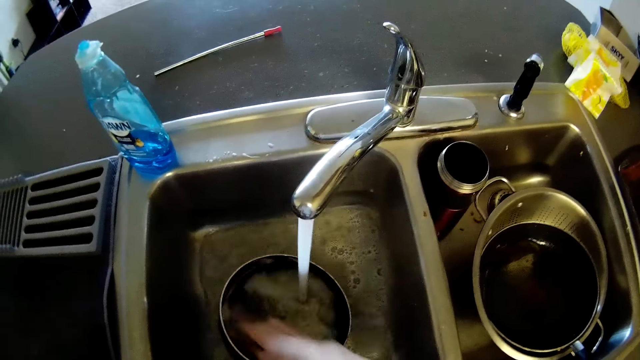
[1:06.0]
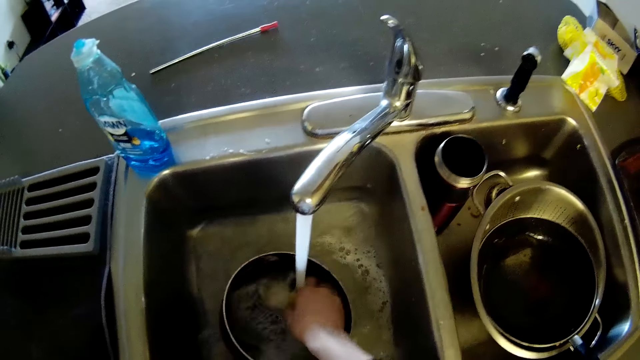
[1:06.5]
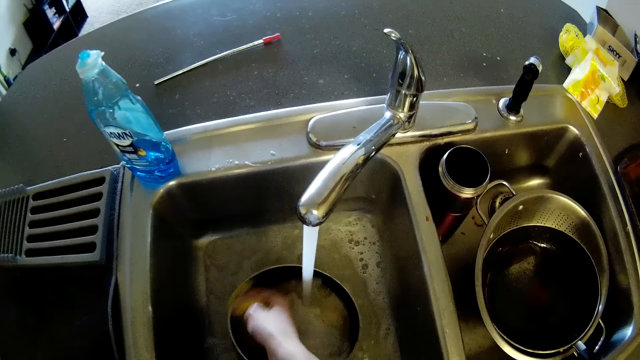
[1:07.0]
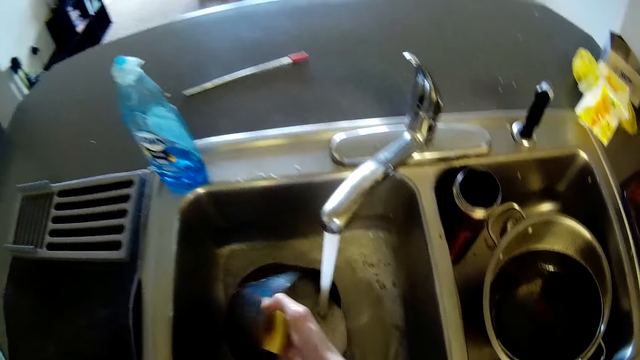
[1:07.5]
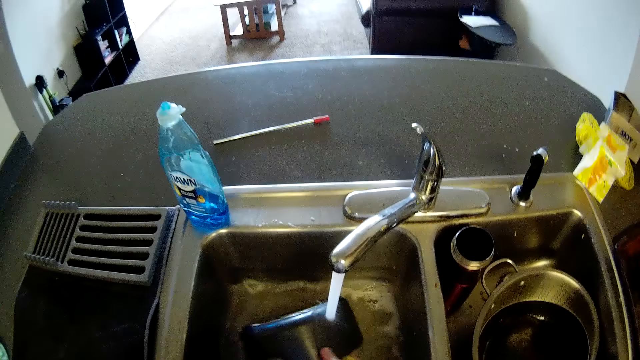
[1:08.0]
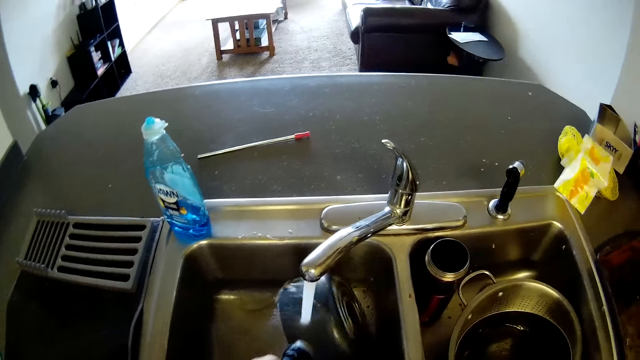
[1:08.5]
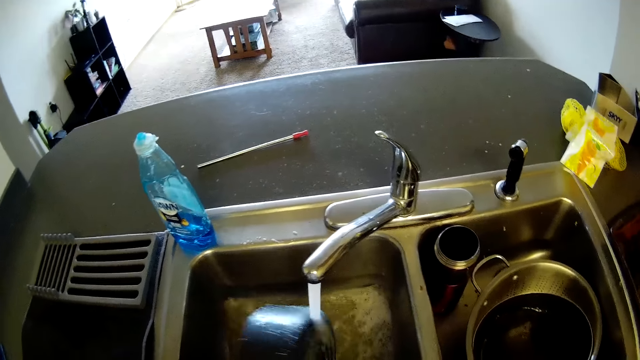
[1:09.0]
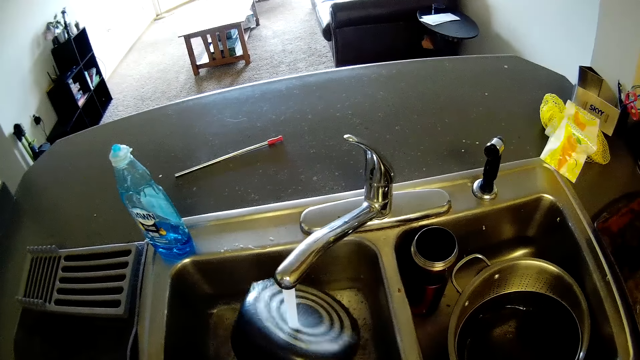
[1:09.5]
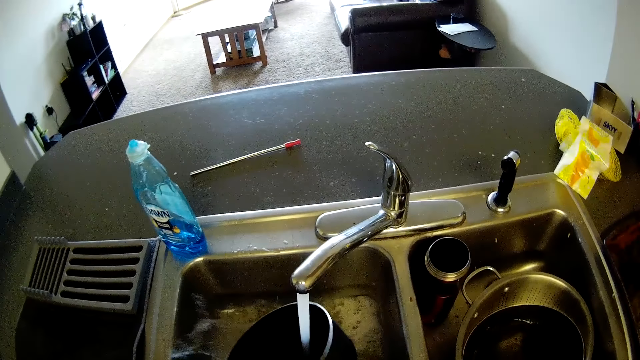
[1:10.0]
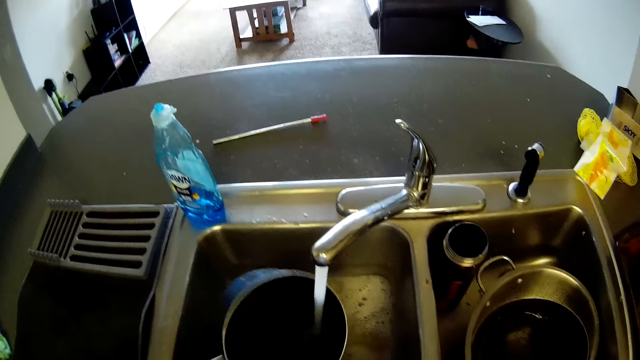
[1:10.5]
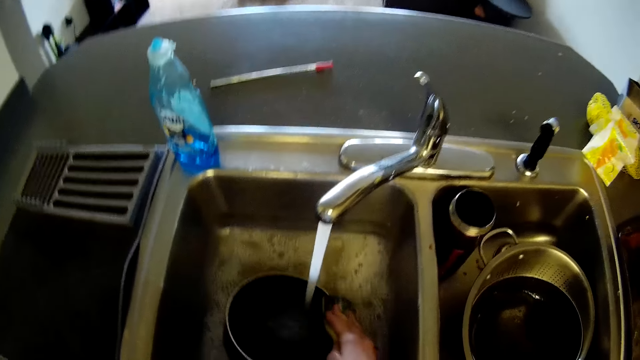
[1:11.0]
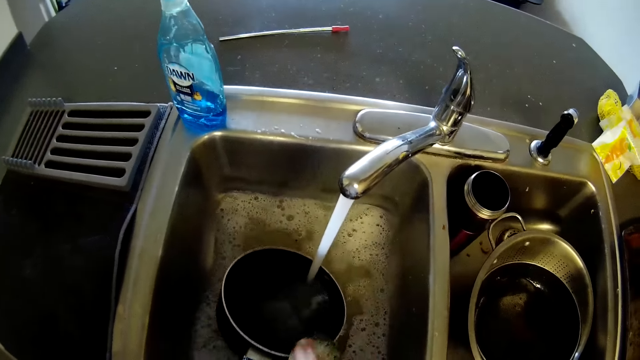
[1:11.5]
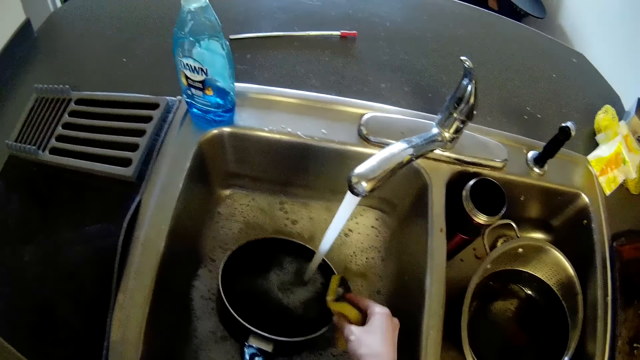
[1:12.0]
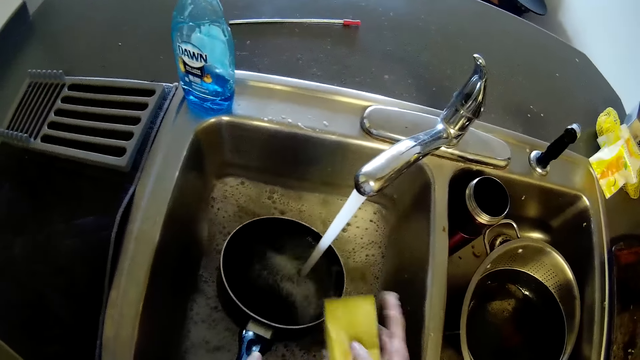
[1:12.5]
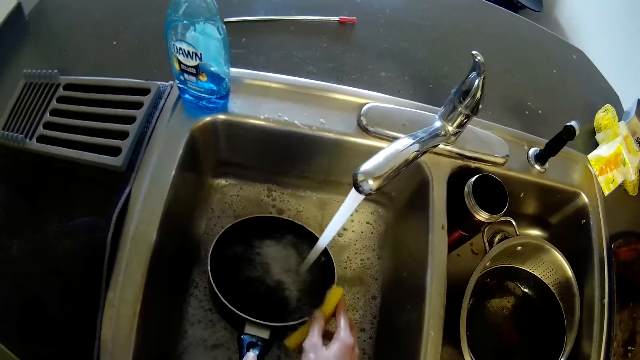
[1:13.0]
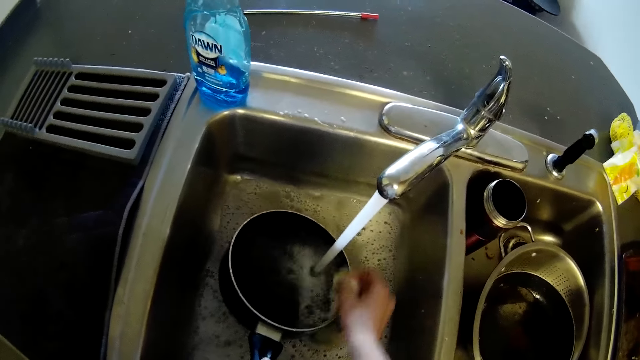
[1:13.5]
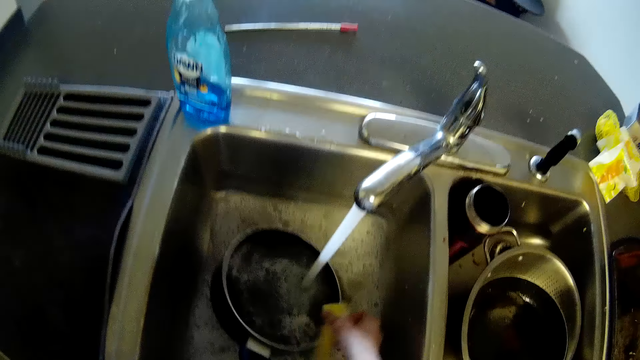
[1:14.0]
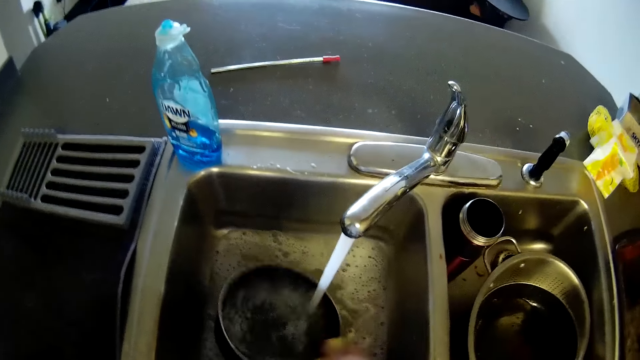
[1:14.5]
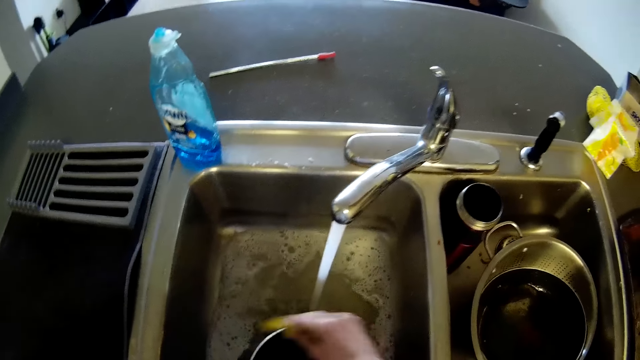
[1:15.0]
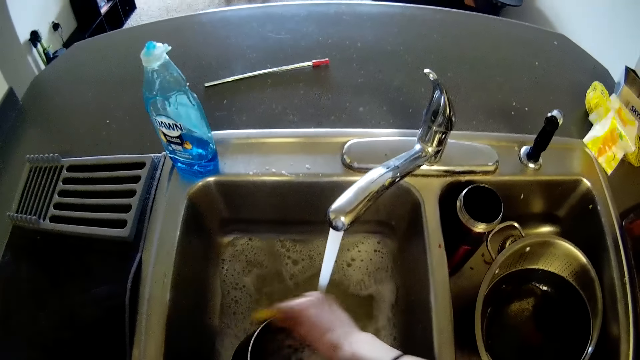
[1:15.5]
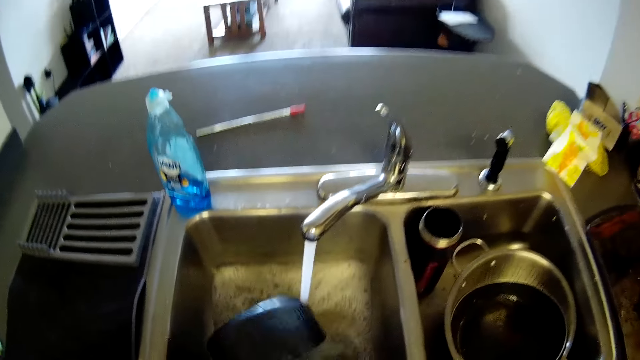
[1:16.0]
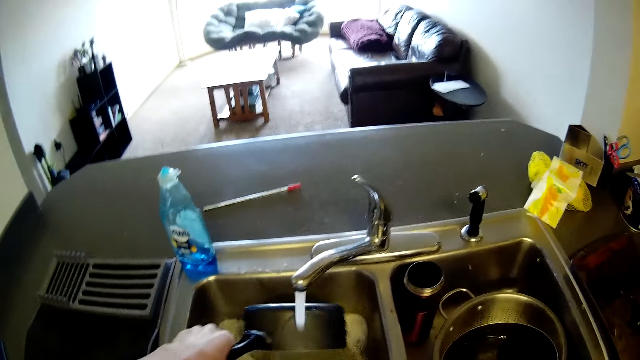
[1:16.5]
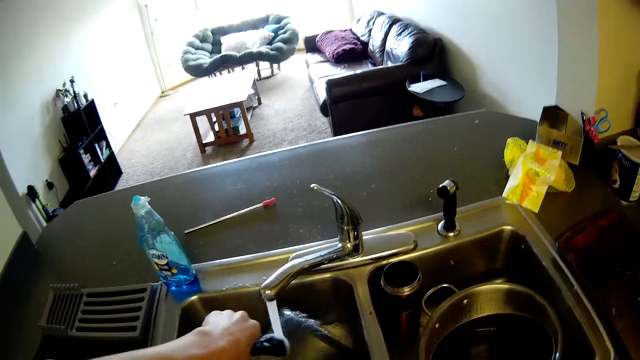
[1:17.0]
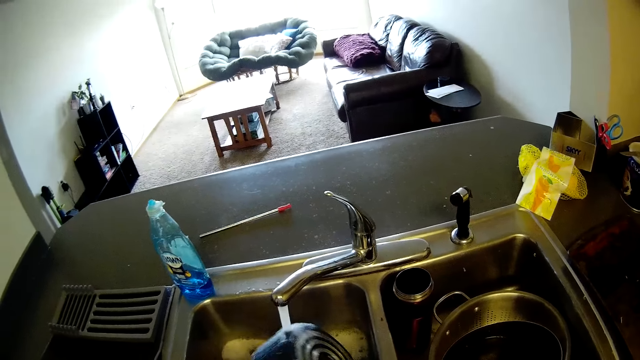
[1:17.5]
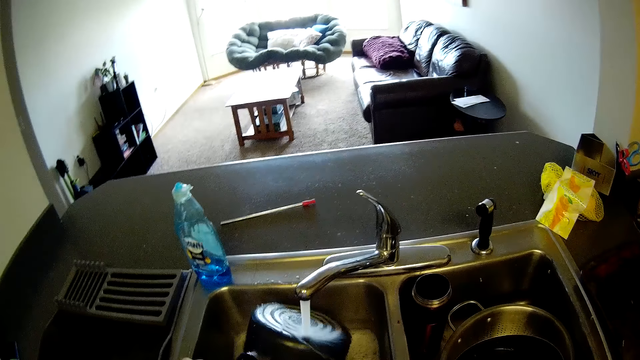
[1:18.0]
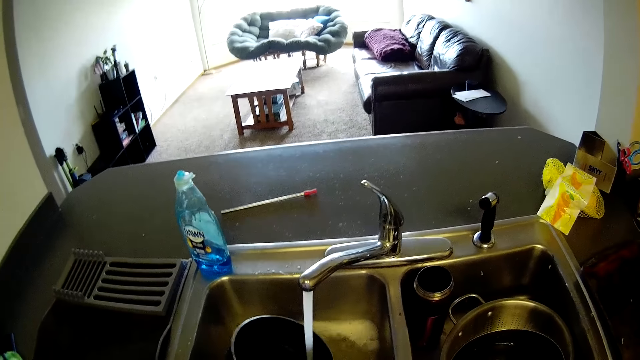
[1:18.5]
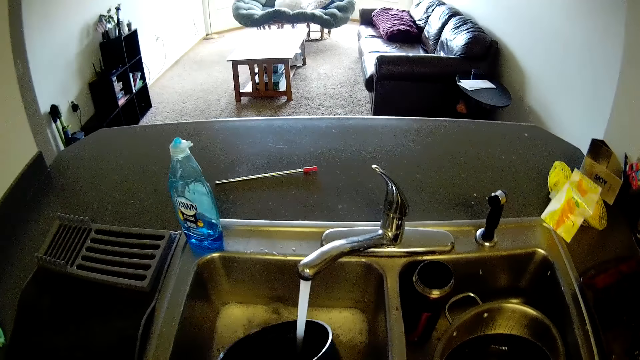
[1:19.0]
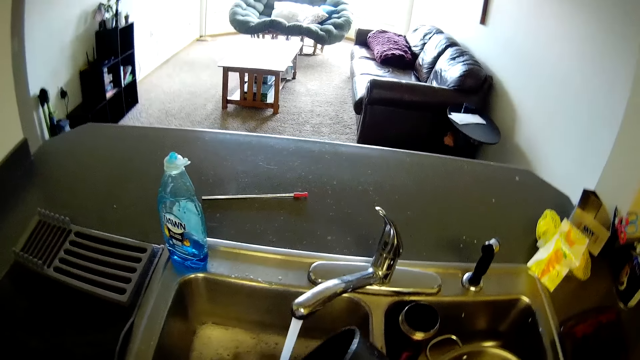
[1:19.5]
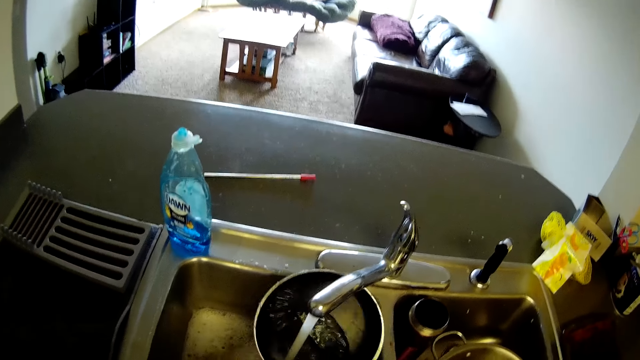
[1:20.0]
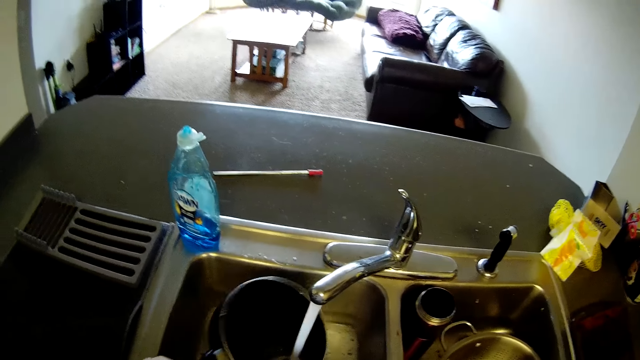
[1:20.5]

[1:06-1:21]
The camera wearer pours water from a pan in a sink. They clean the pan with running water from a tap. They clean the pan with a scrubber and running water from the tap. They pour water from the pan in the sink. They clean the pan with running water from the tap.

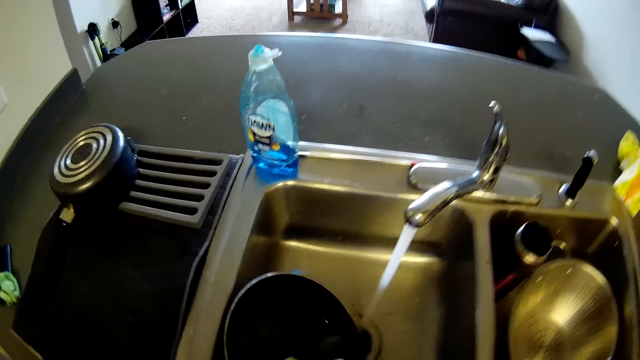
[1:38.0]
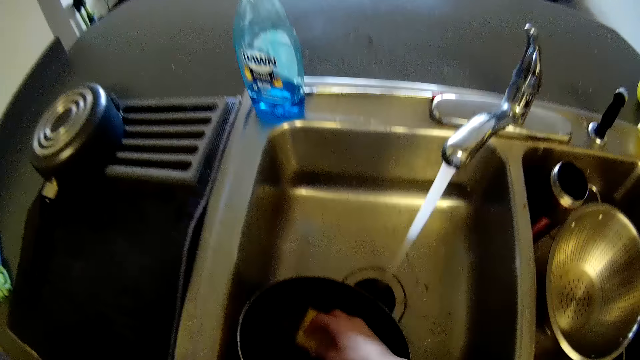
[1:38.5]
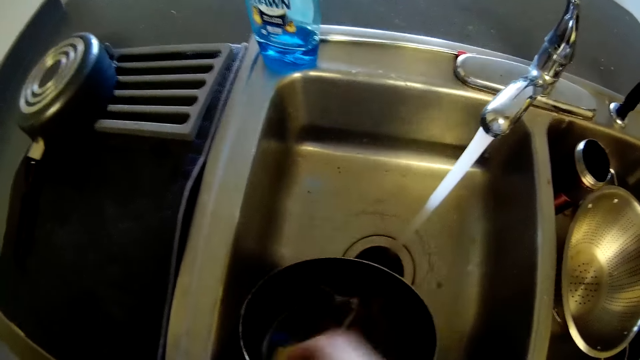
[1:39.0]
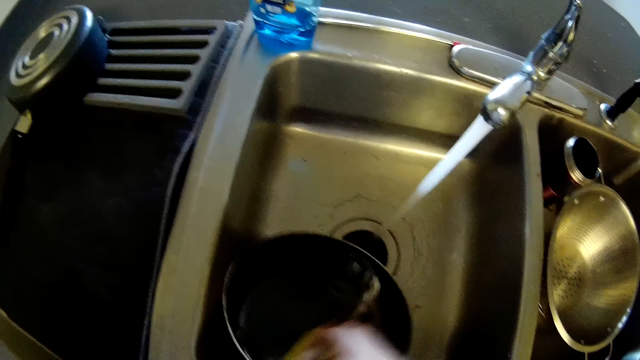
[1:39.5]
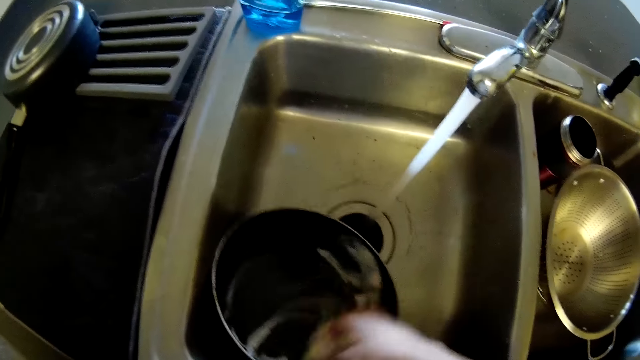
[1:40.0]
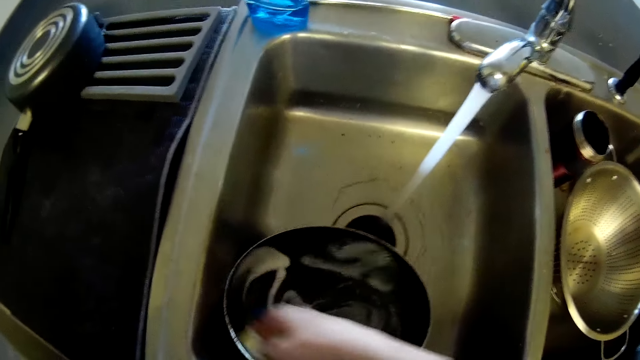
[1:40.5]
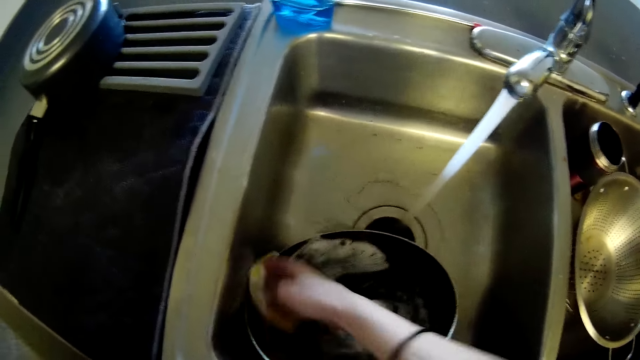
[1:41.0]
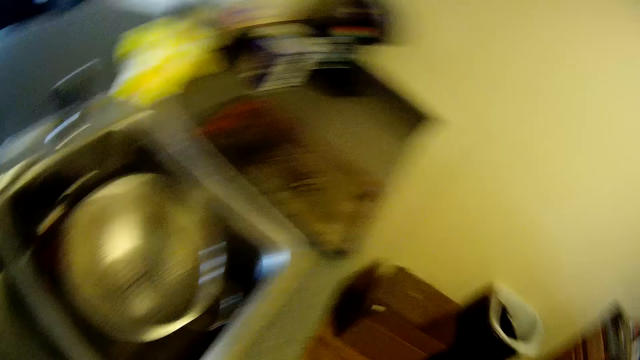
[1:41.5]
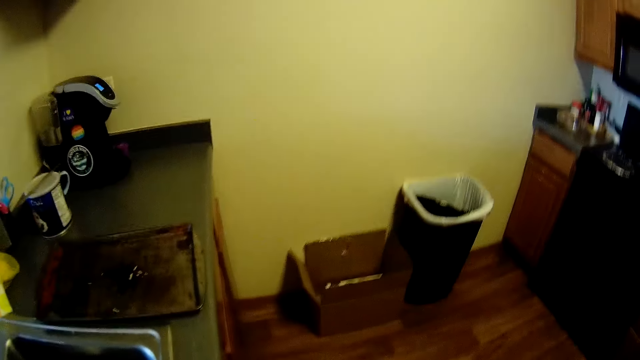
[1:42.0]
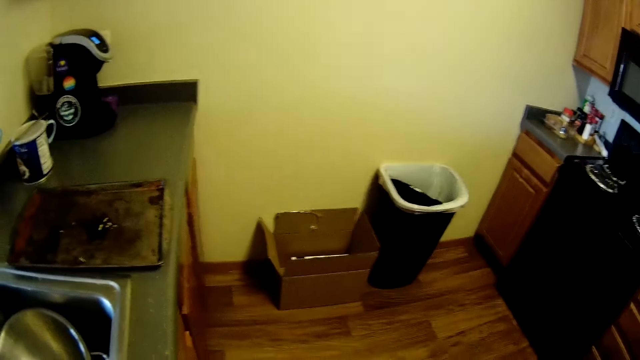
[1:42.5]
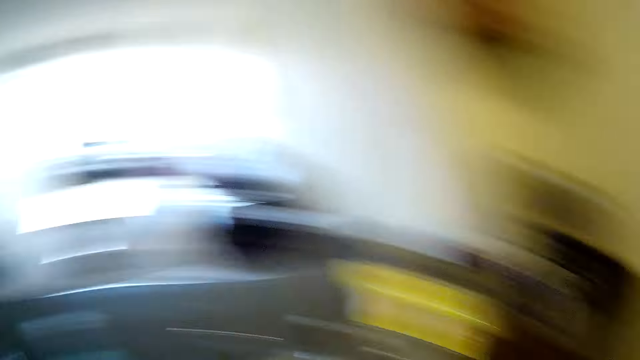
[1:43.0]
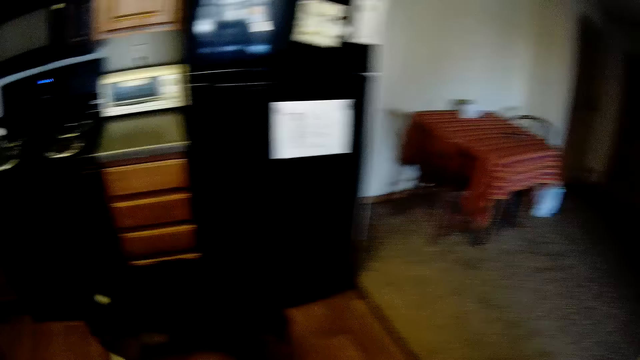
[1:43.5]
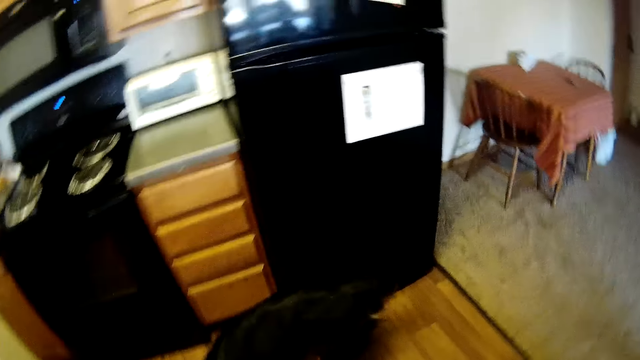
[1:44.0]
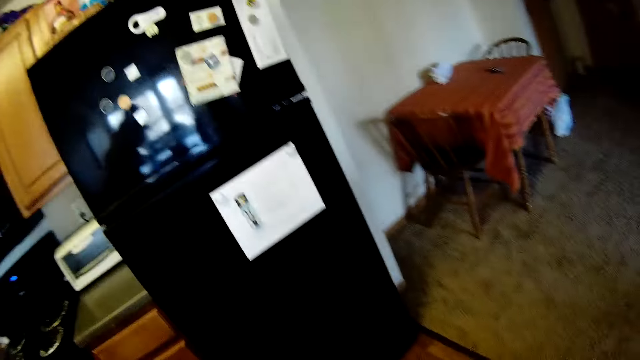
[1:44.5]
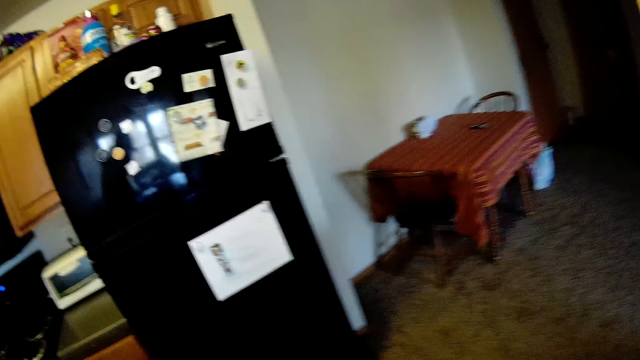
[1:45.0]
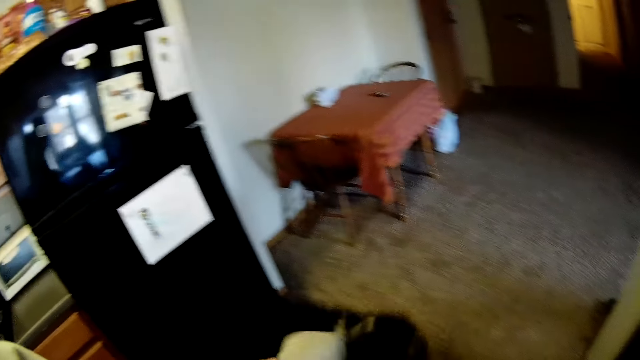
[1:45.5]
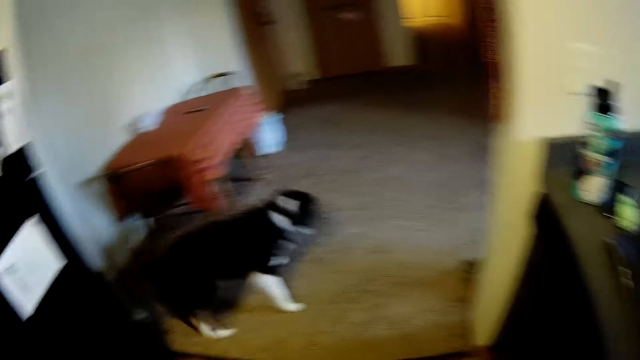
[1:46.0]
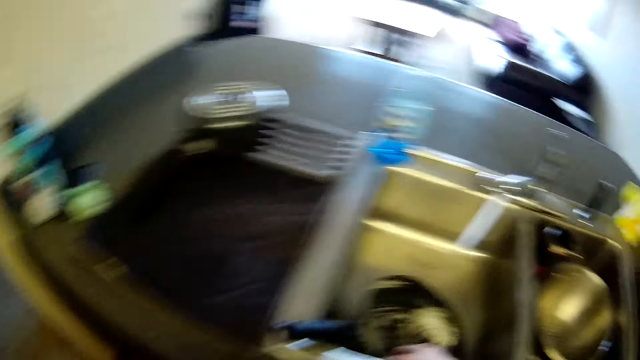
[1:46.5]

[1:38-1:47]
The camera wearer washes the frying pan with a sponge in her right hand. She looks around a kitchen. She walks around the kitchen.
